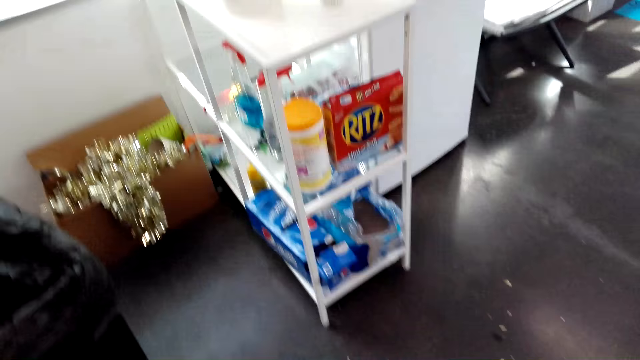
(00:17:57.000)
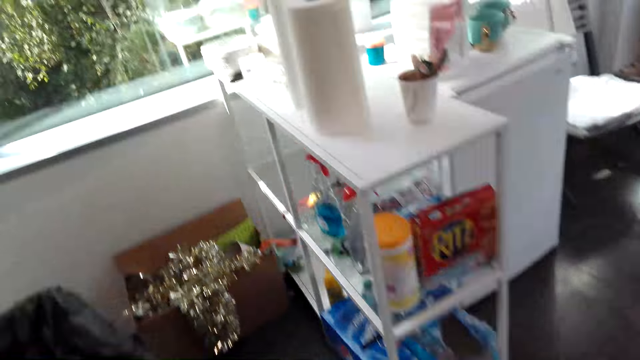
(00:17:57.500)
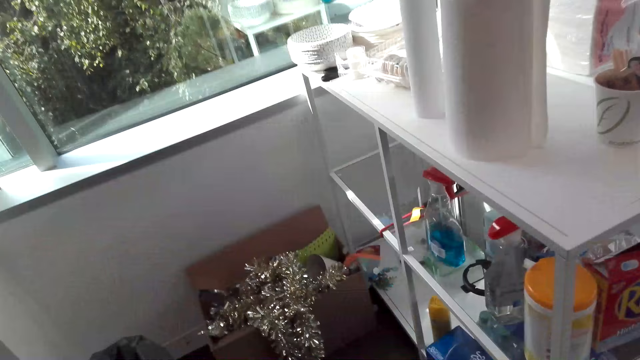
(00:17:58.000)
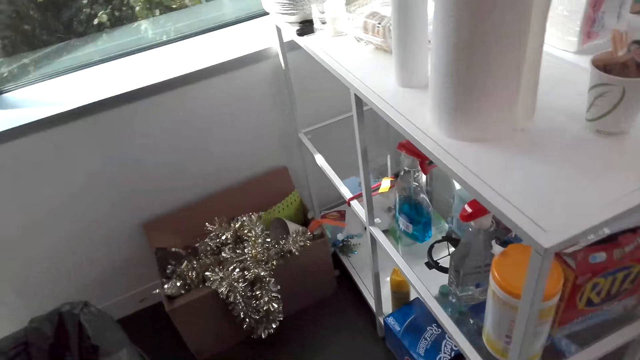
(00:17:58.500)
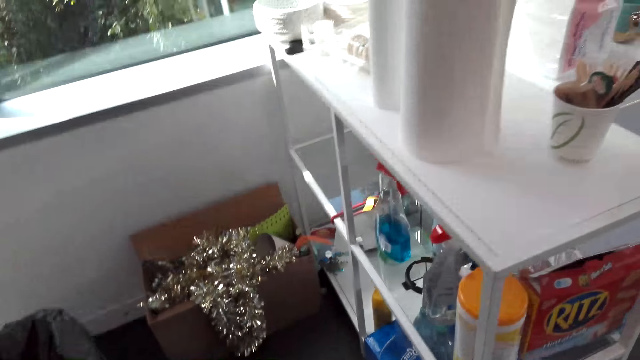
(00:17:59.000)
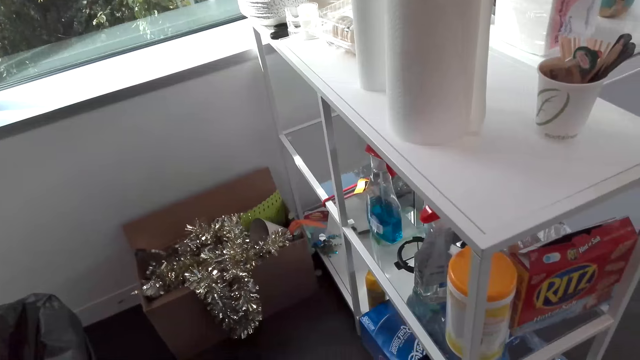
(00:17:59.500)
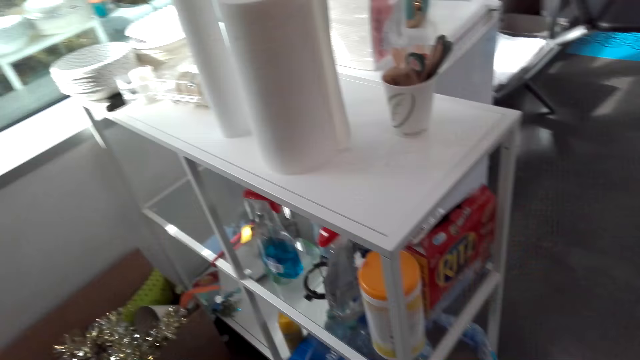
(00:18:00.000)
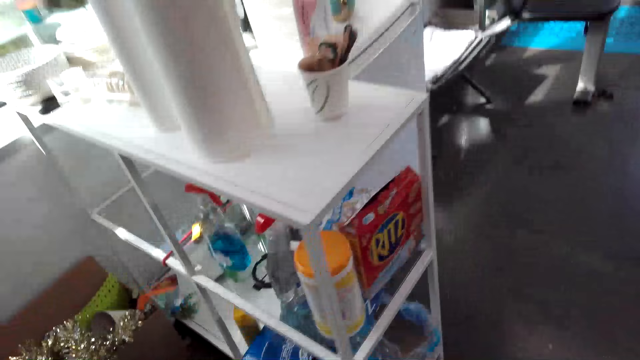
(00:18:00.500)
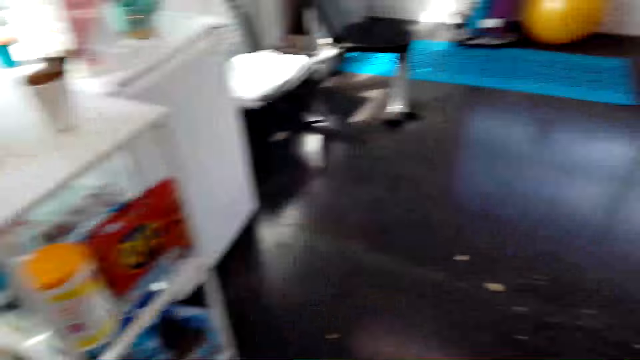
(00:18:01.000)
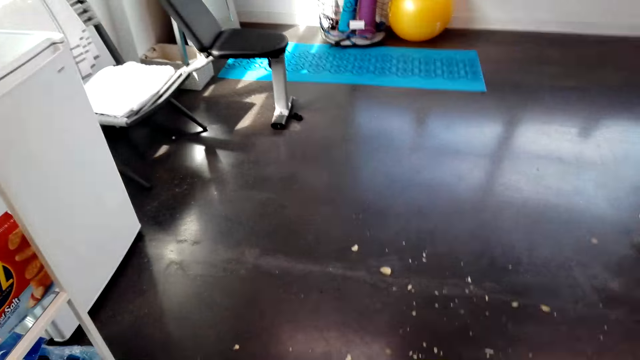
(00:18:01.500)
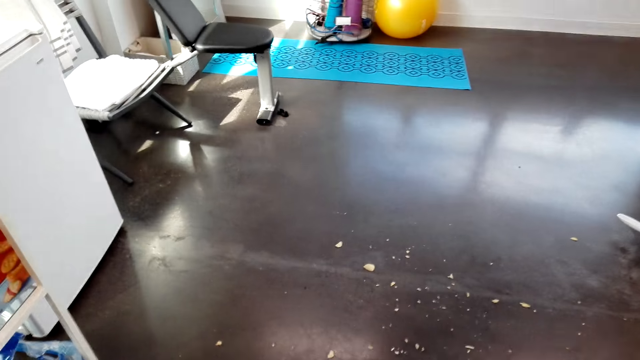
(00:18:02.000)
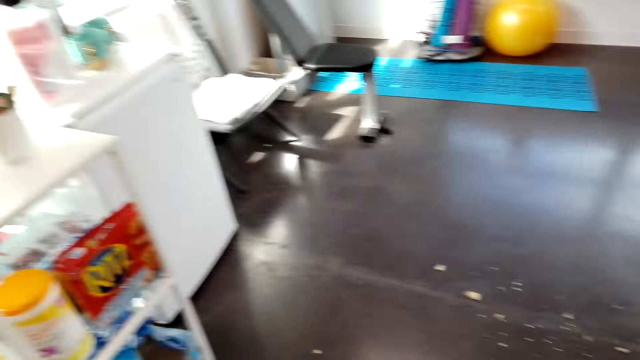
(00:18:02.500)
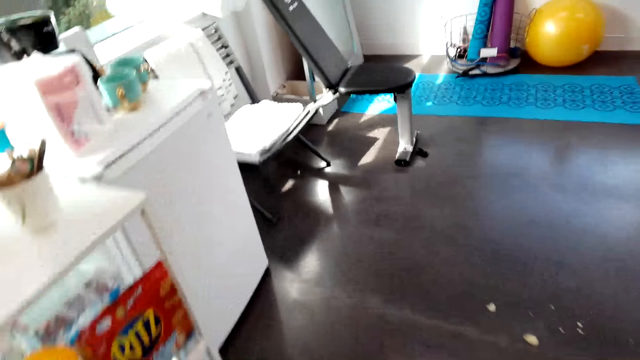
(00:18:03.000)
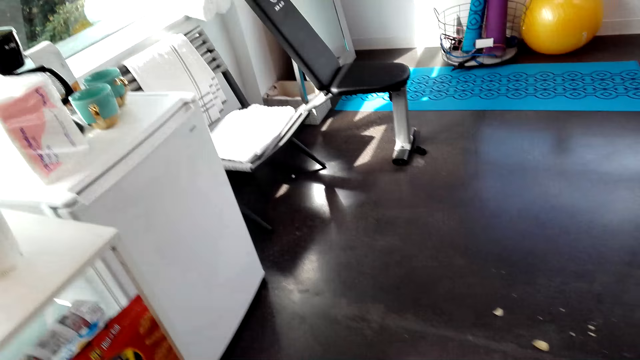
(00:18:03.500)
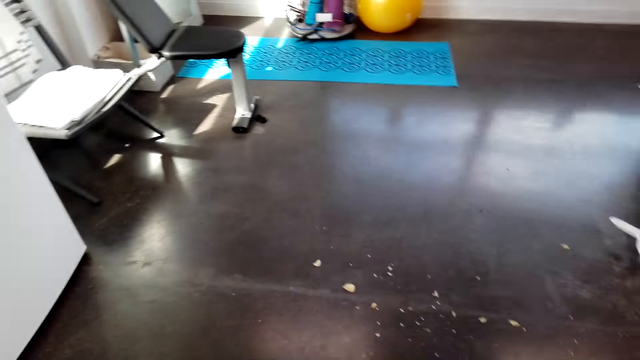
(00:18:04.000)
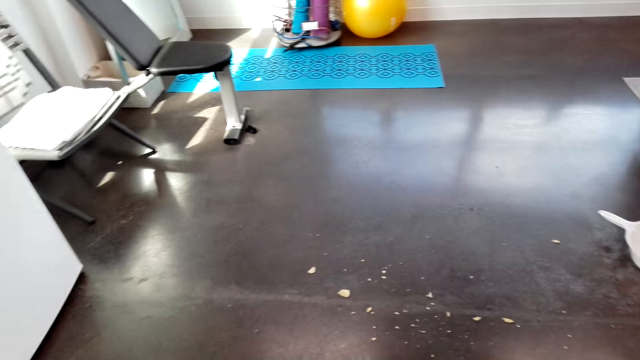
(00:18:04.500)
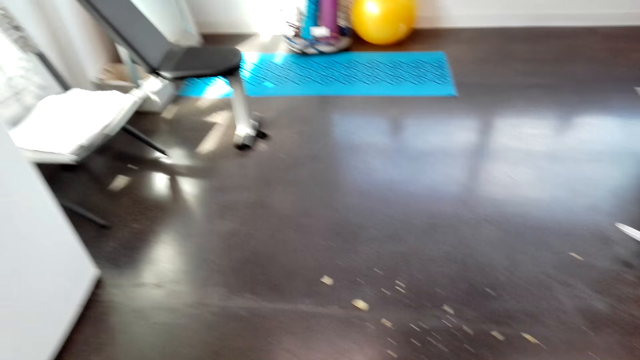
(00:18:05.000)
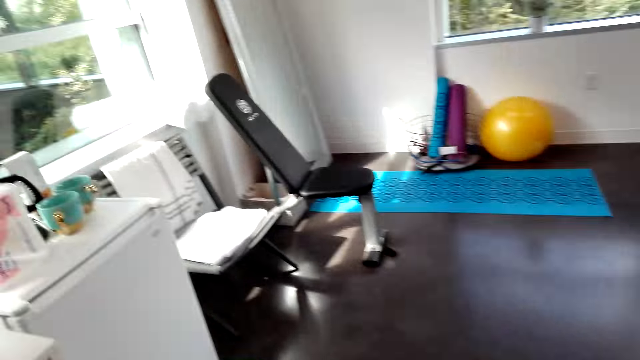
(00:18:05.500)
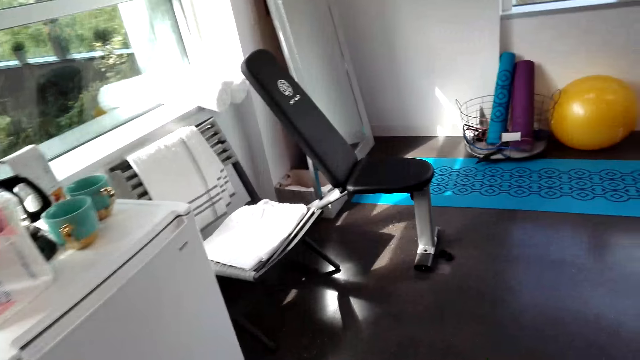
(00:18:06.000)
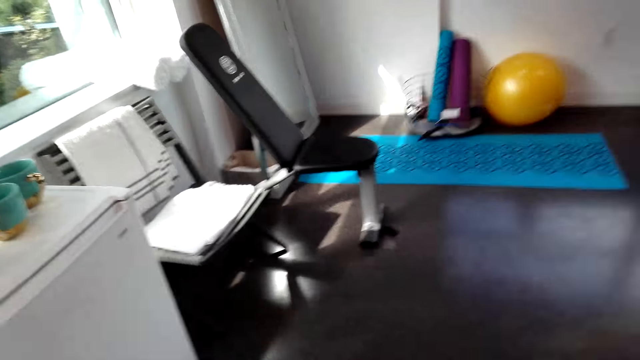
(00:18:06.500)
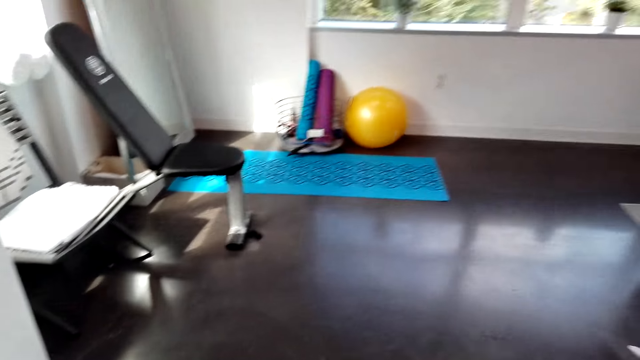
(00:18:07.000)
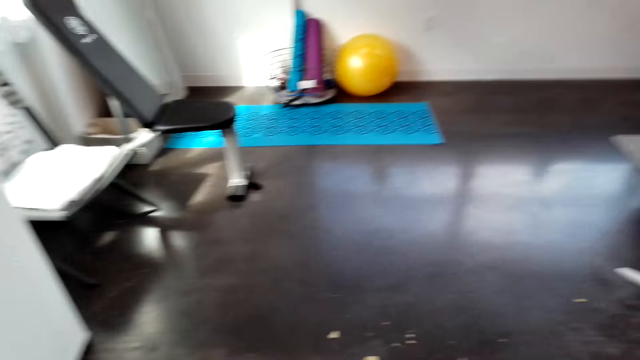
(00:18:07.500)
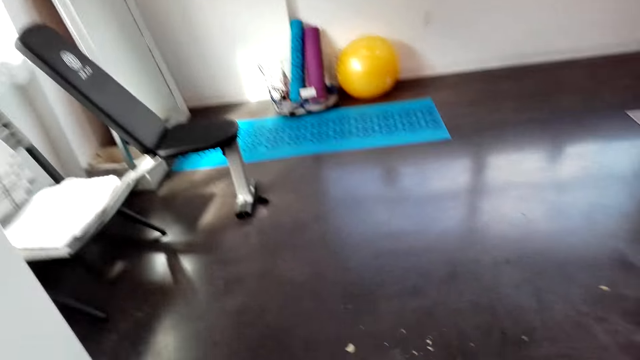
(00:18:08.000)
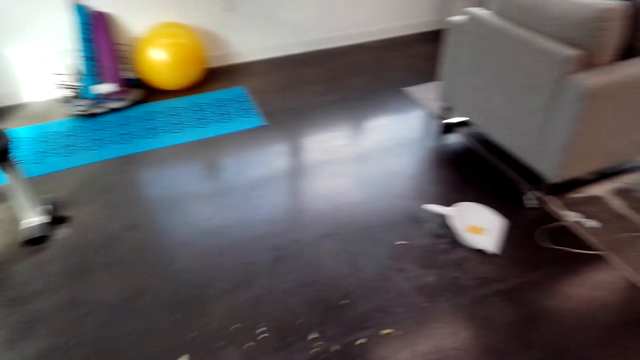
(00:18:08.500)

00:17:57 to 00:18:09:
The camera wearer converses with a man. The man converses with the camera wearer. The camera wearer converses with the man. They converse with the man again.

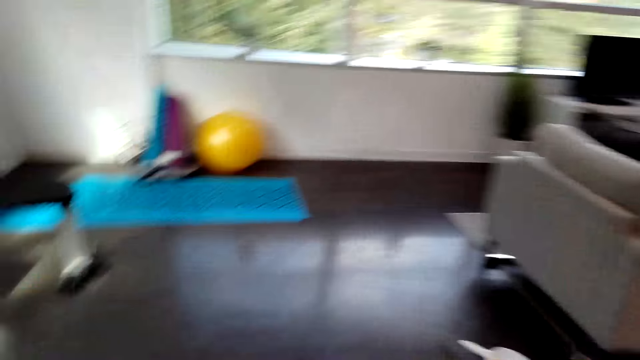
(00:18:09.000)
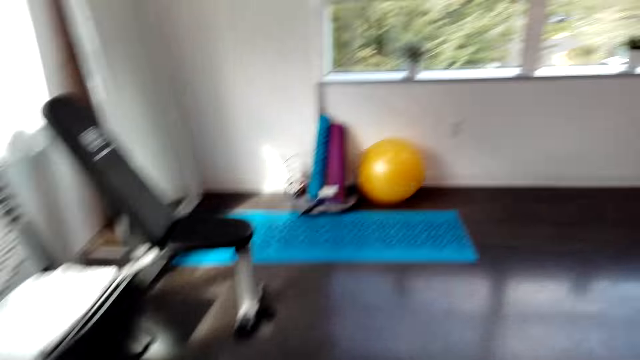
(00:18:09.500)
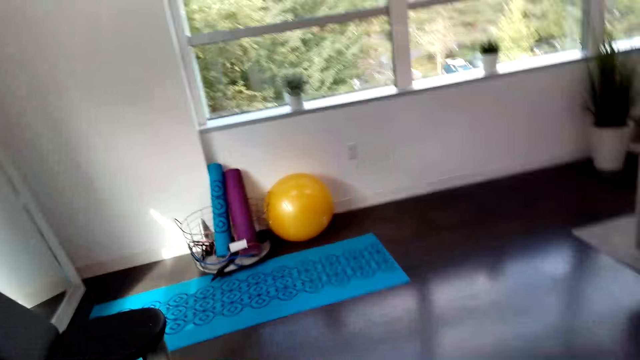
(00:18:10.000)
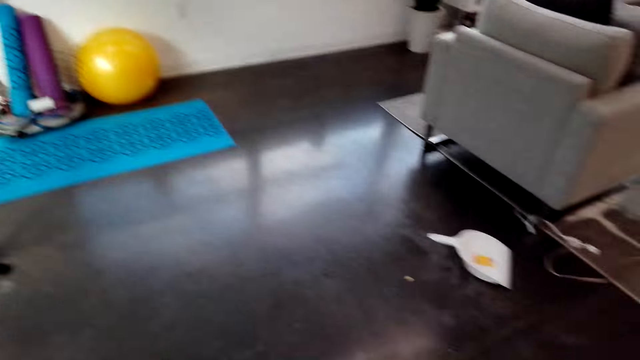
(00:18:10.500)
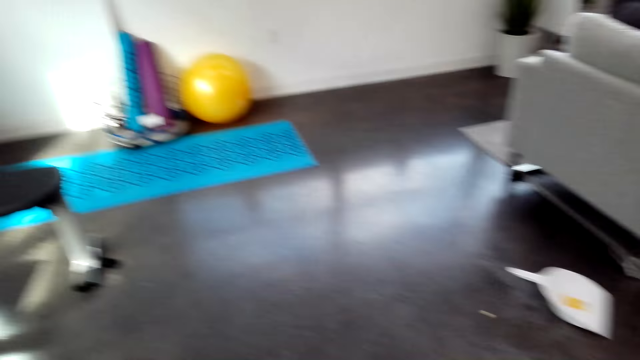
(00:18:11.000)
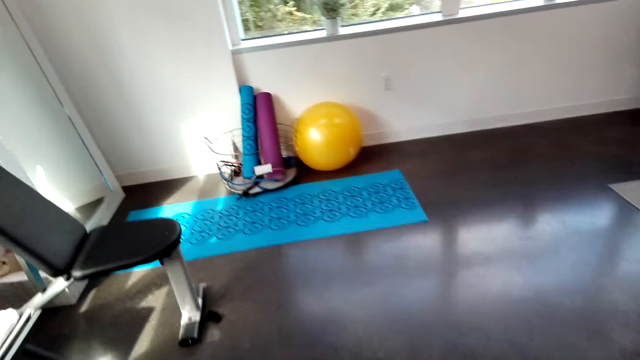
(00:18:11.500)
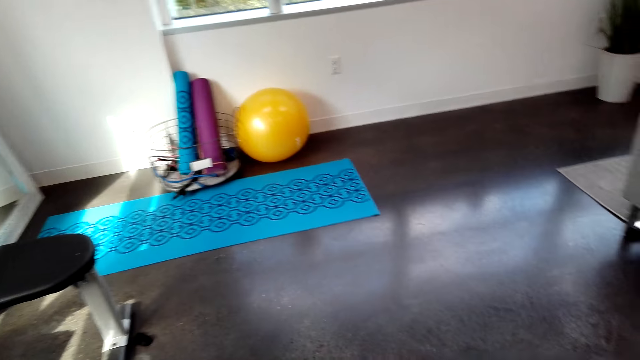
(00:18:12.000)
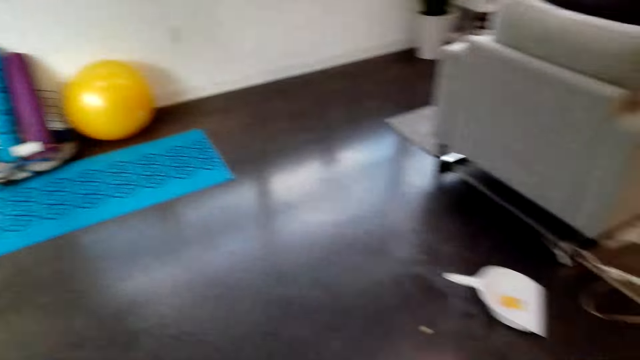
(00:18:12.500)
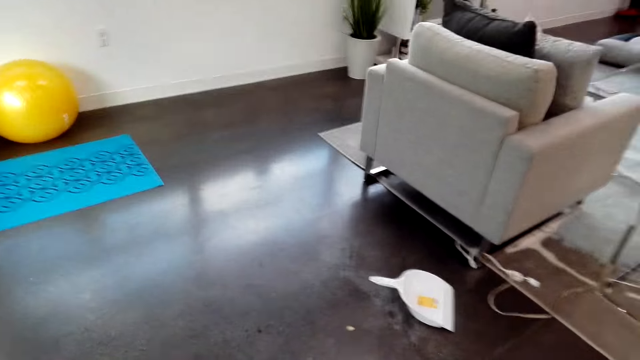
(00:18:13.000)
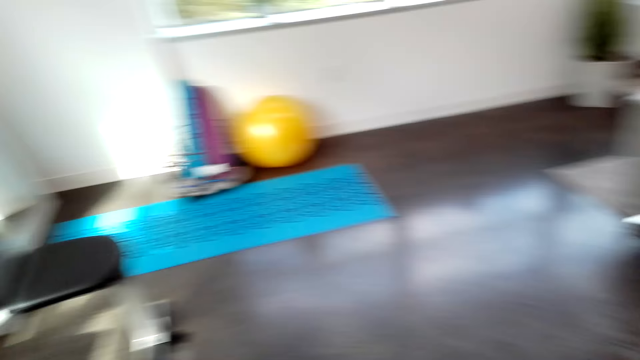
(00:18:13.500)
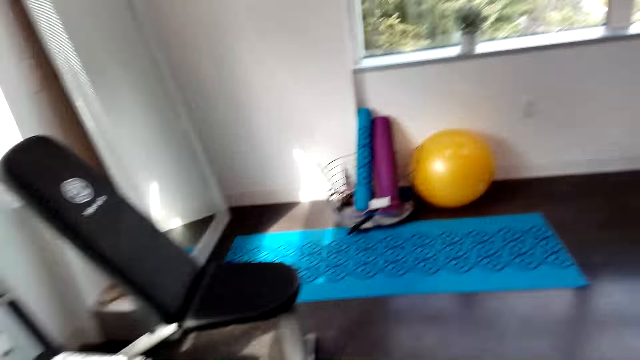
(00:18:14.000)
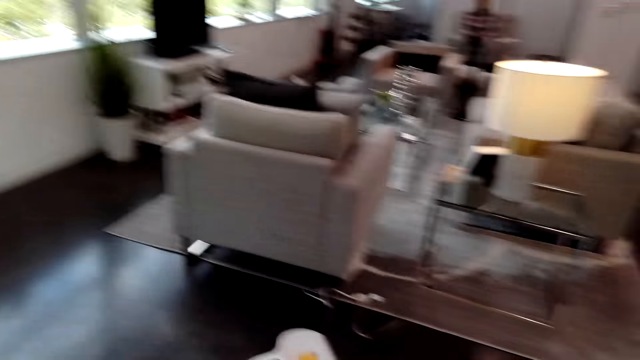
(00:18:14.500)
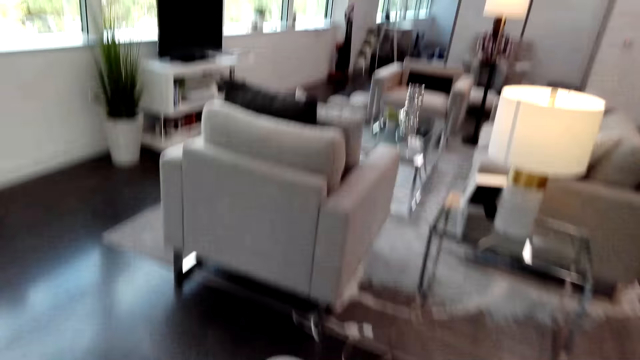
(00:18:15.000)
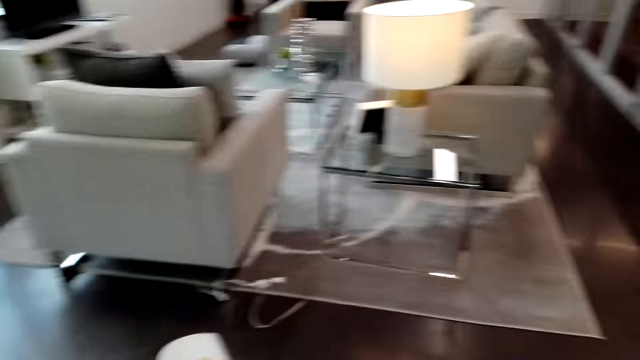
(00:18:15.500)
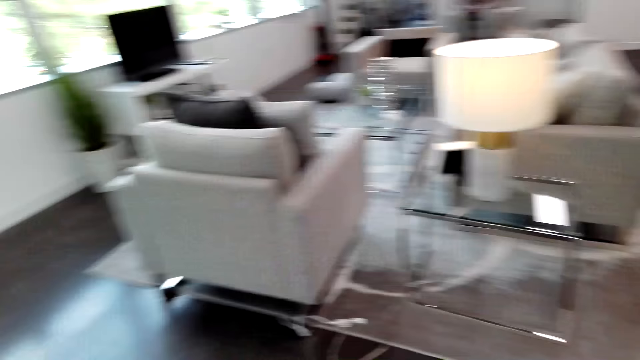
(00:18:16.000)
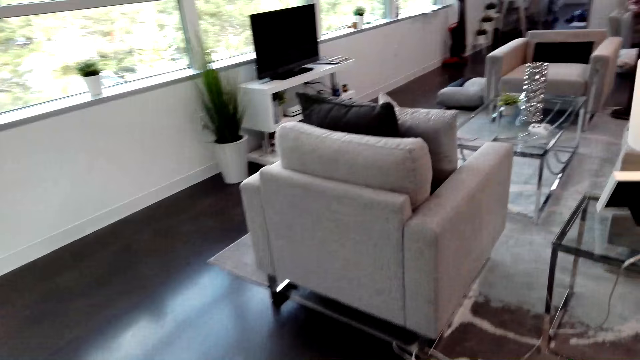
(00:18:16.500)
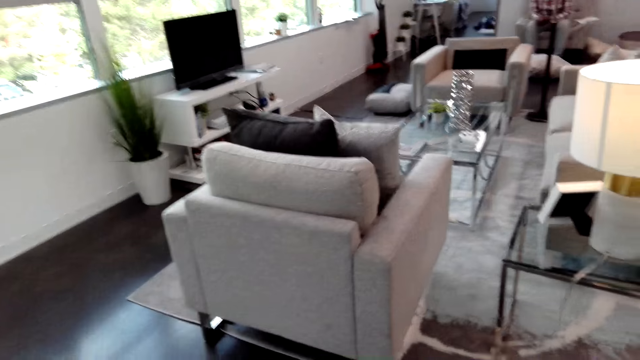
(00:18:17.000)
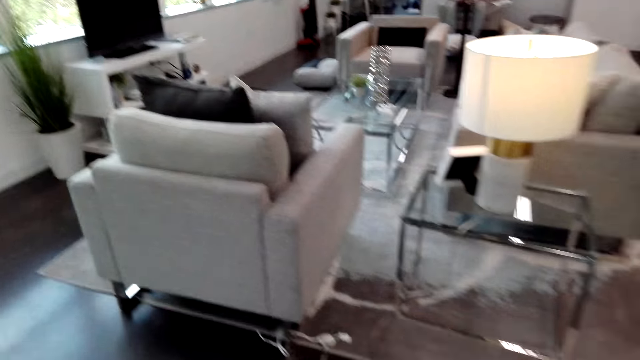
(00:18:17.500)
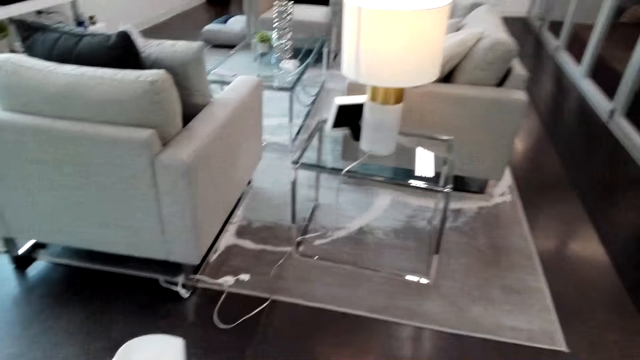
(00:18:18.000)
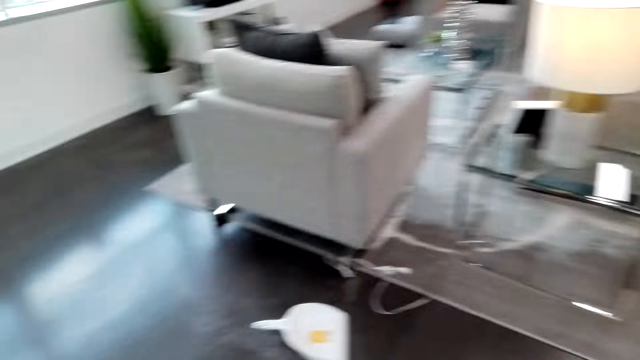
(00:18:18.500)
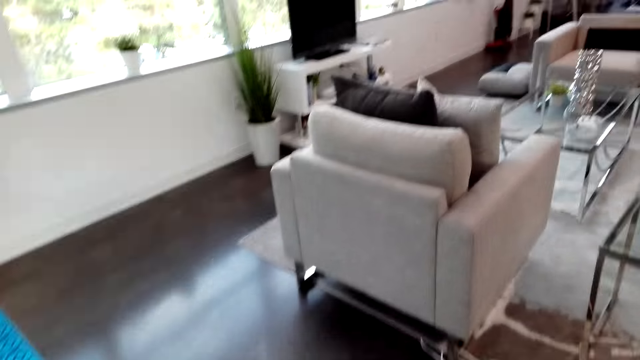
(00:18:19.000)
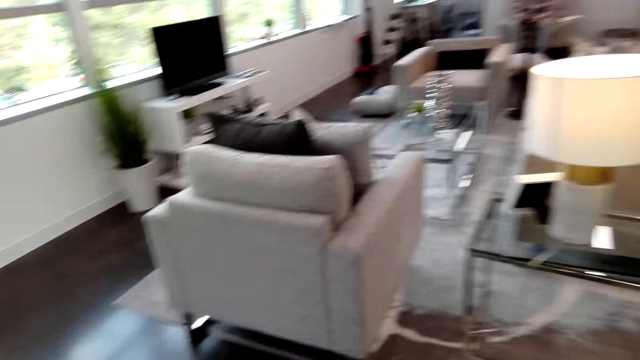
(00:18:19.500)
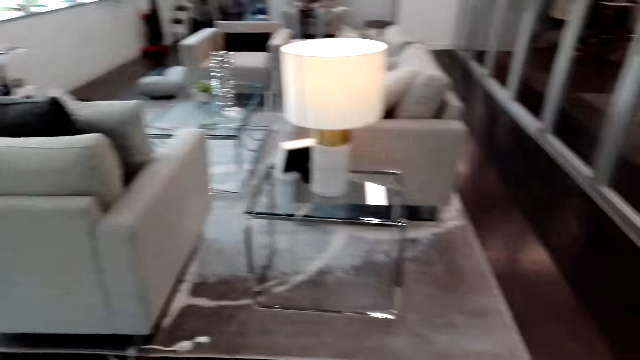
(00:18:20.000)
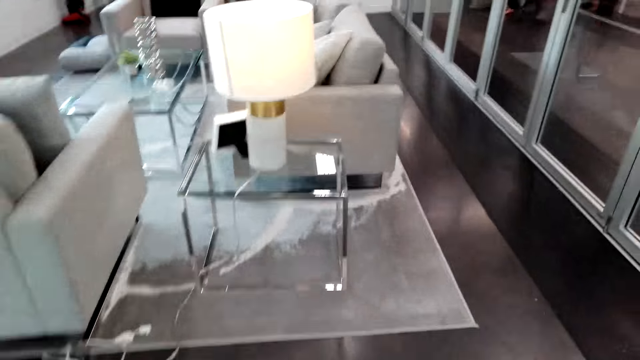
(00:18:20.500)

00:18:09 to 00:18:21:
The camera wearer converses with a man. They sweep the floor. They converse with the man. They look around the house. They walk around the house.
